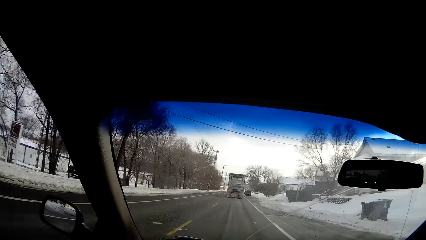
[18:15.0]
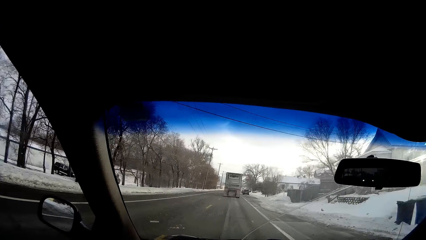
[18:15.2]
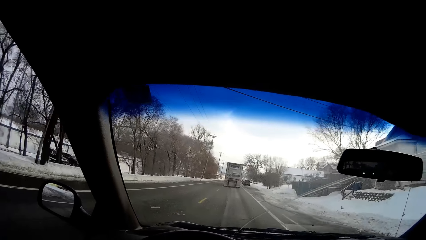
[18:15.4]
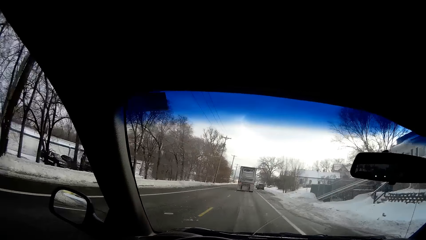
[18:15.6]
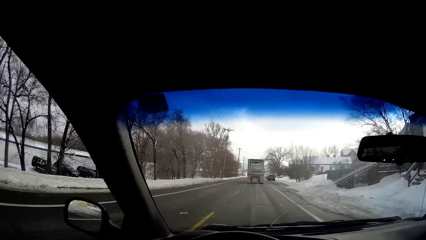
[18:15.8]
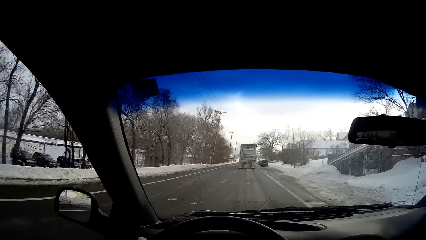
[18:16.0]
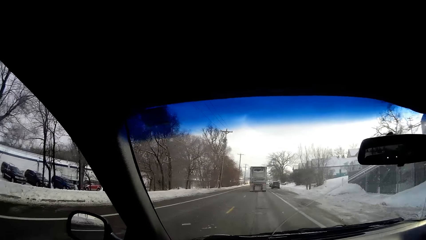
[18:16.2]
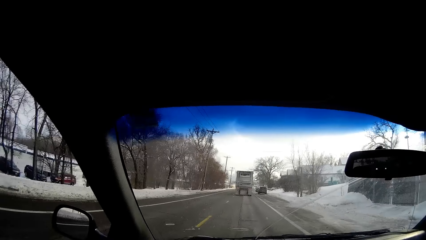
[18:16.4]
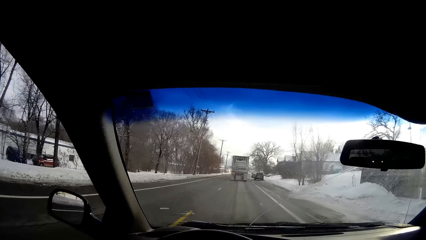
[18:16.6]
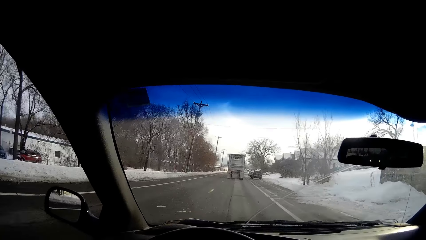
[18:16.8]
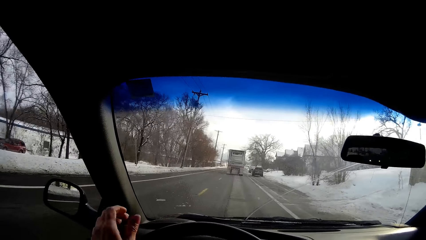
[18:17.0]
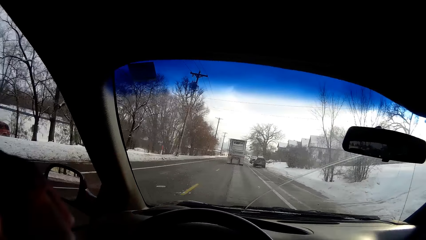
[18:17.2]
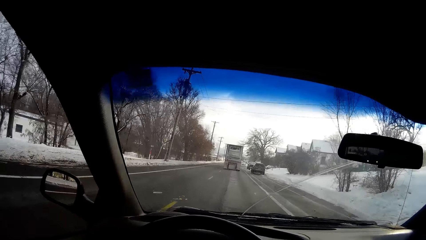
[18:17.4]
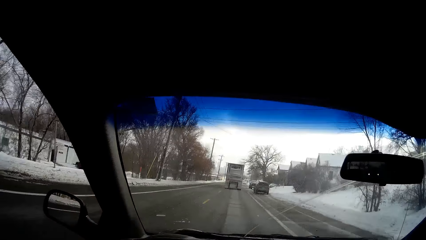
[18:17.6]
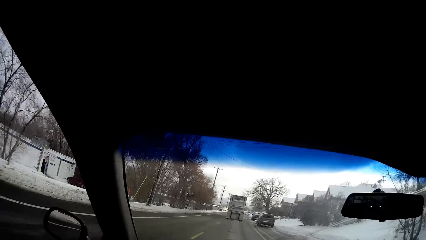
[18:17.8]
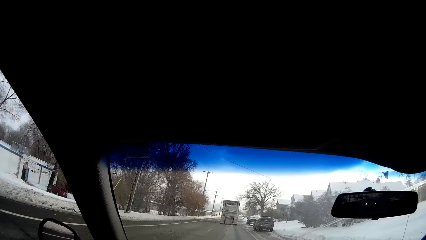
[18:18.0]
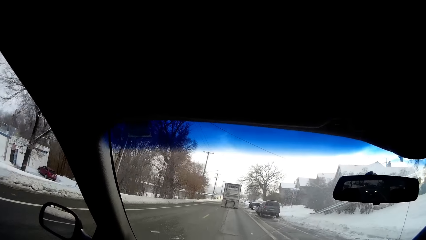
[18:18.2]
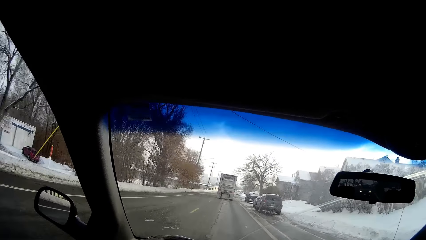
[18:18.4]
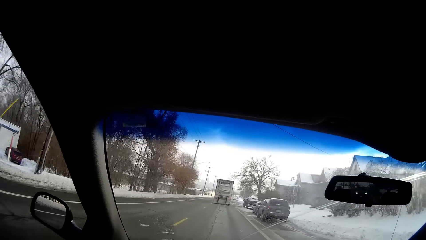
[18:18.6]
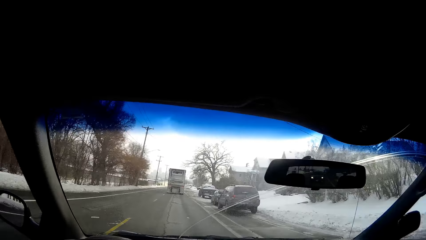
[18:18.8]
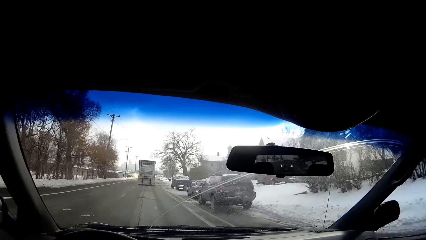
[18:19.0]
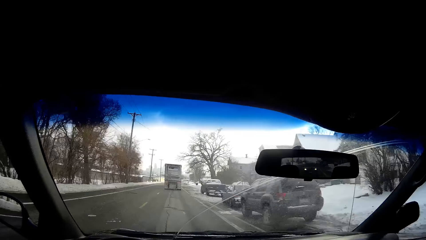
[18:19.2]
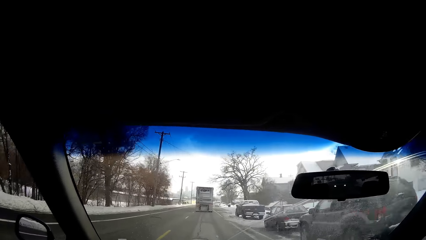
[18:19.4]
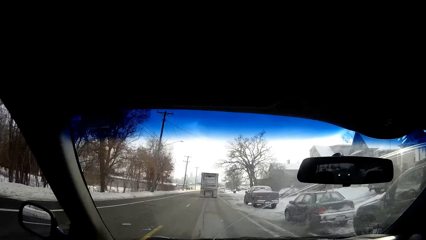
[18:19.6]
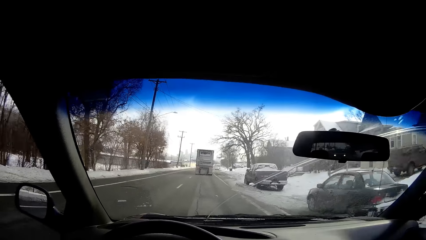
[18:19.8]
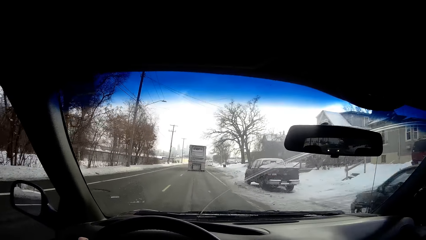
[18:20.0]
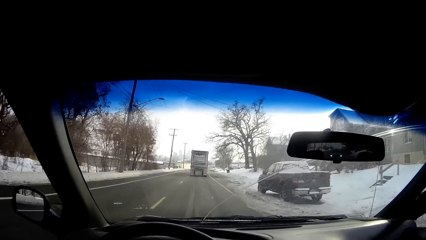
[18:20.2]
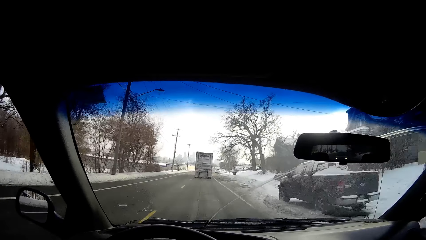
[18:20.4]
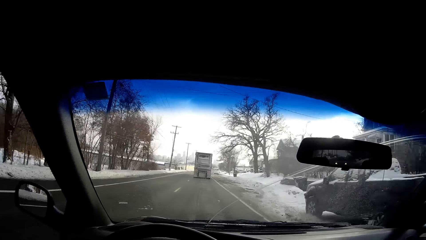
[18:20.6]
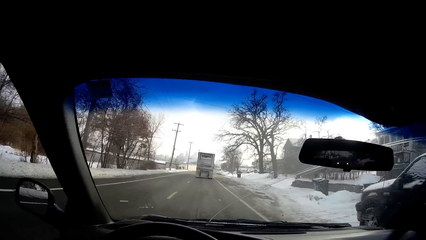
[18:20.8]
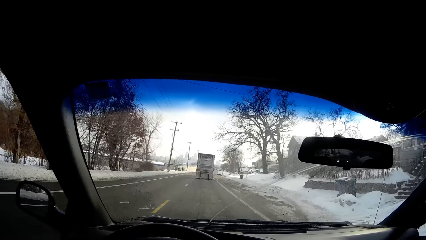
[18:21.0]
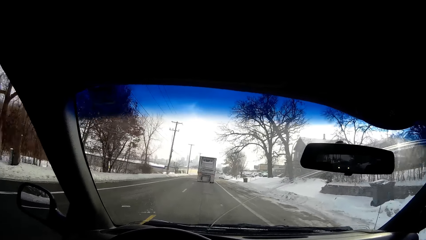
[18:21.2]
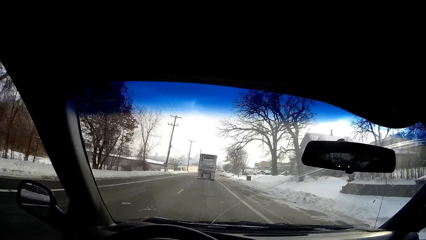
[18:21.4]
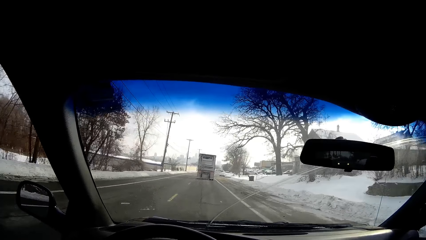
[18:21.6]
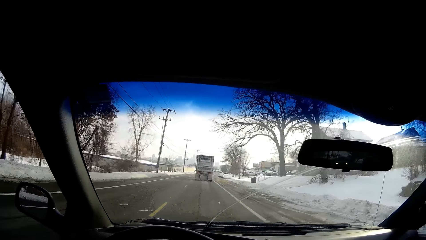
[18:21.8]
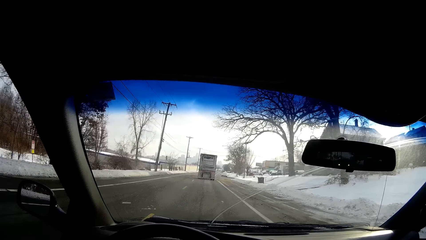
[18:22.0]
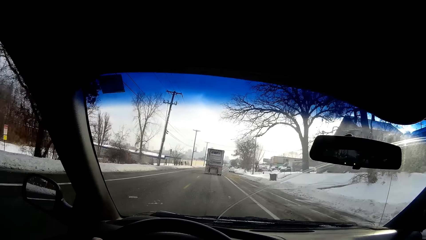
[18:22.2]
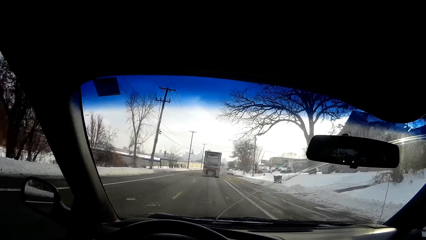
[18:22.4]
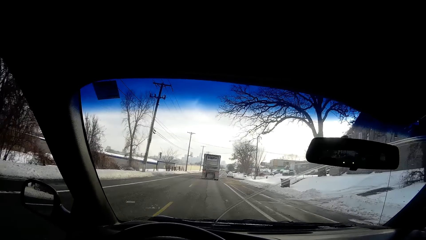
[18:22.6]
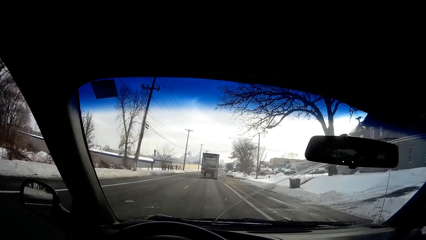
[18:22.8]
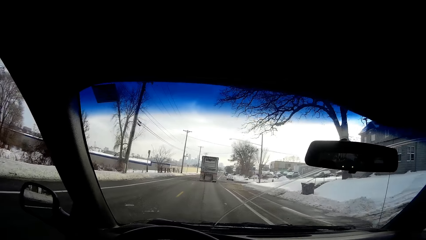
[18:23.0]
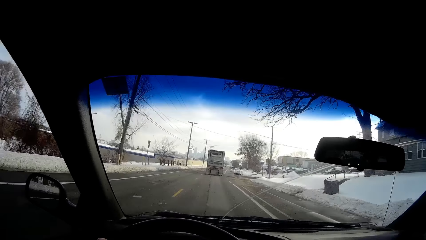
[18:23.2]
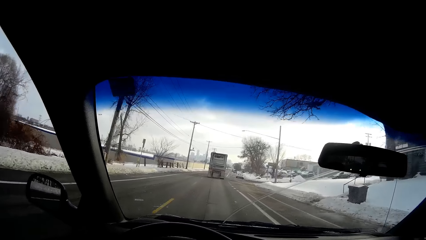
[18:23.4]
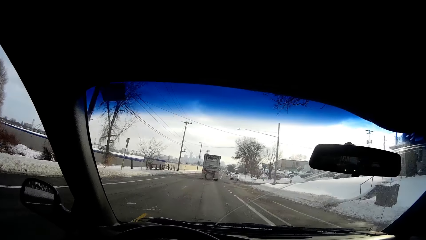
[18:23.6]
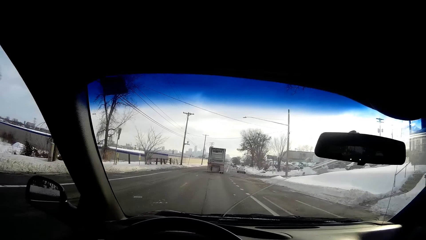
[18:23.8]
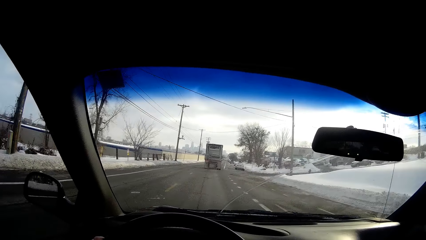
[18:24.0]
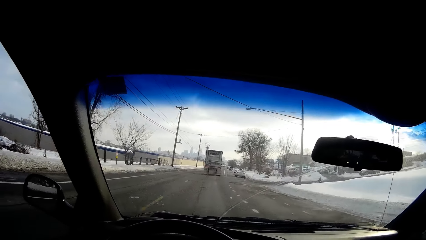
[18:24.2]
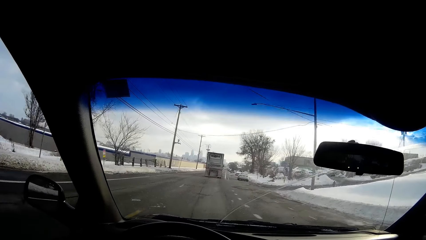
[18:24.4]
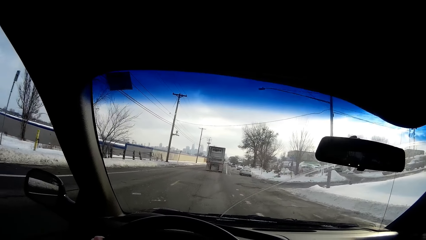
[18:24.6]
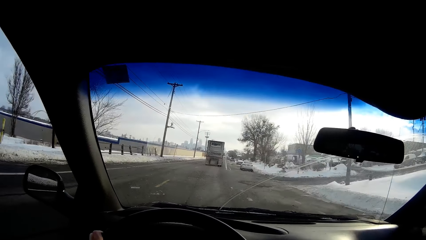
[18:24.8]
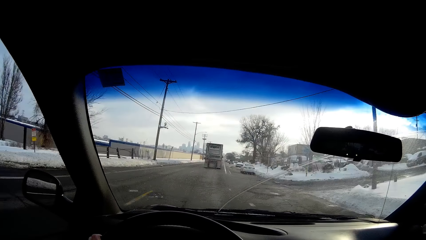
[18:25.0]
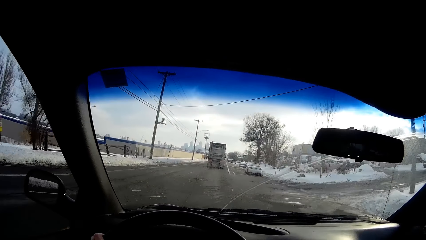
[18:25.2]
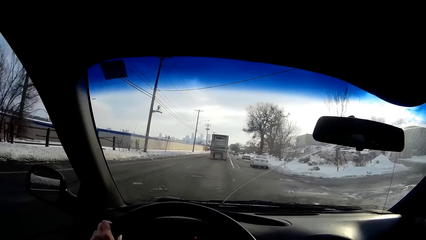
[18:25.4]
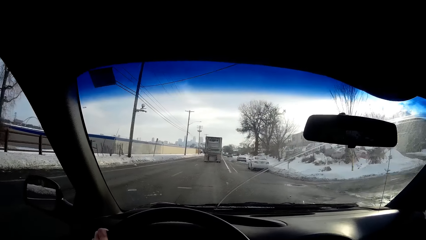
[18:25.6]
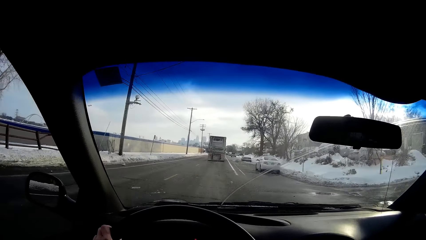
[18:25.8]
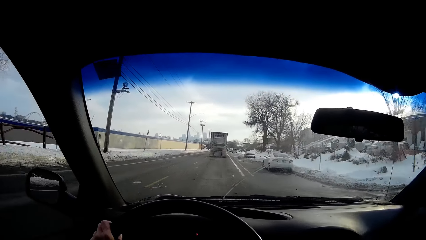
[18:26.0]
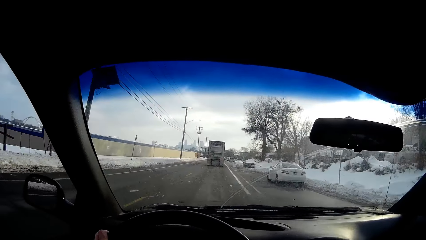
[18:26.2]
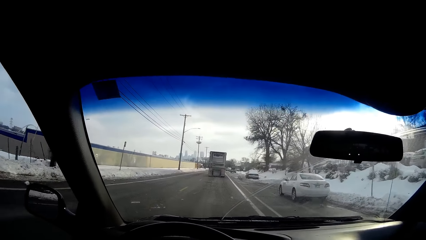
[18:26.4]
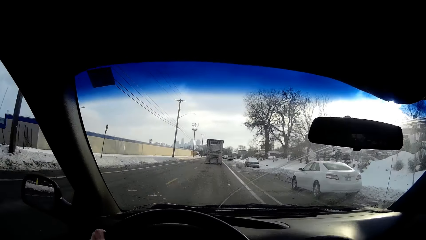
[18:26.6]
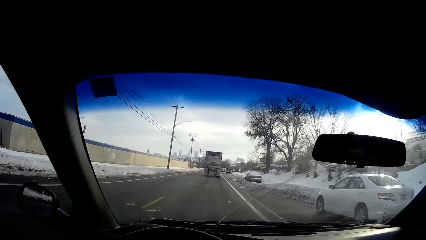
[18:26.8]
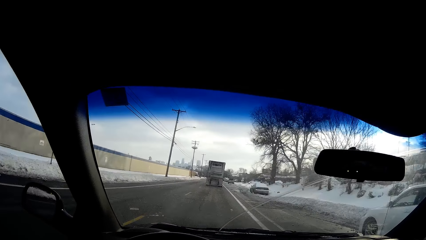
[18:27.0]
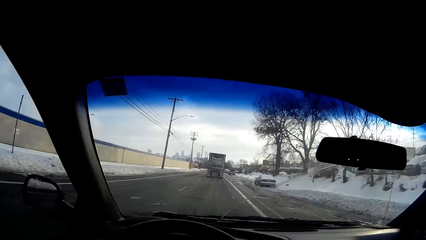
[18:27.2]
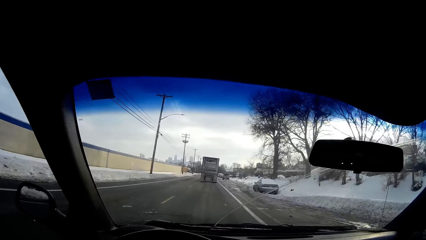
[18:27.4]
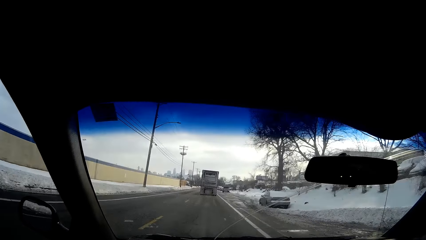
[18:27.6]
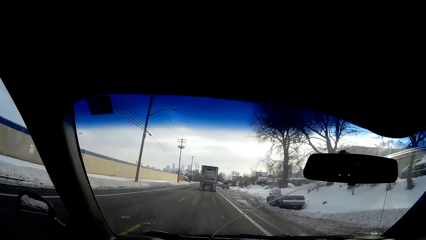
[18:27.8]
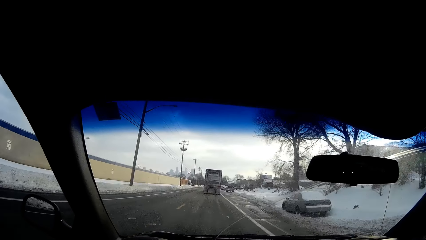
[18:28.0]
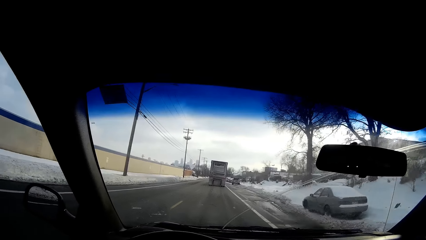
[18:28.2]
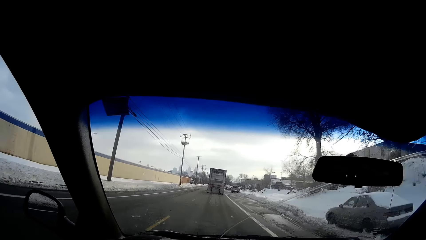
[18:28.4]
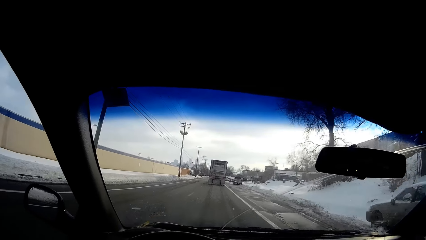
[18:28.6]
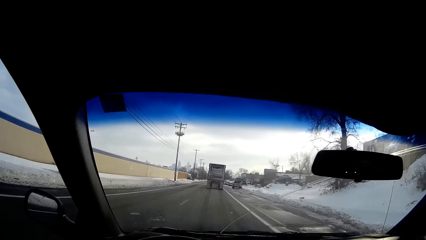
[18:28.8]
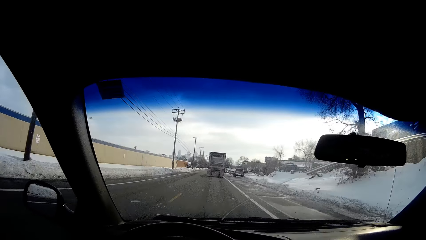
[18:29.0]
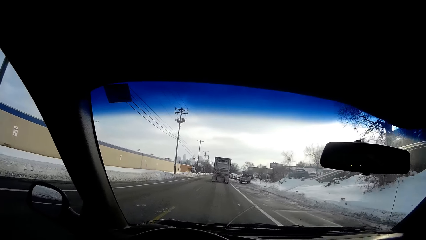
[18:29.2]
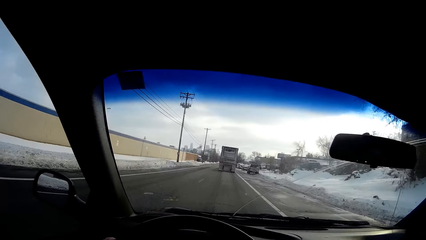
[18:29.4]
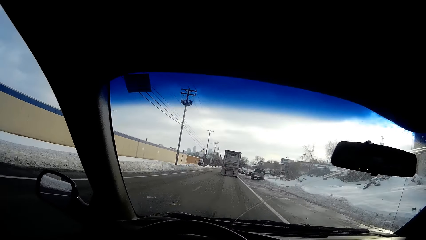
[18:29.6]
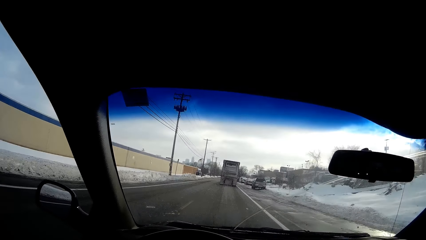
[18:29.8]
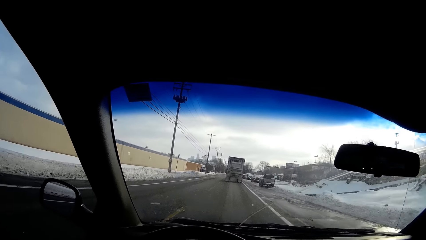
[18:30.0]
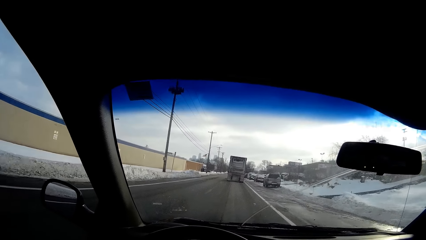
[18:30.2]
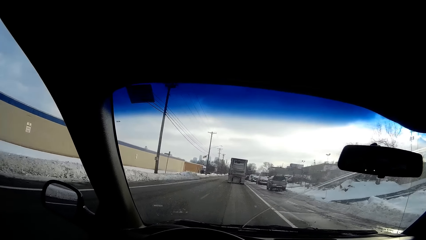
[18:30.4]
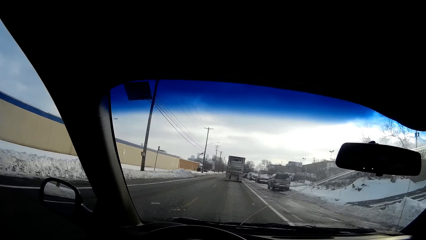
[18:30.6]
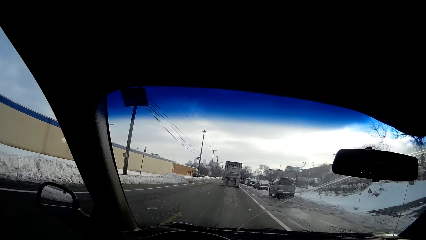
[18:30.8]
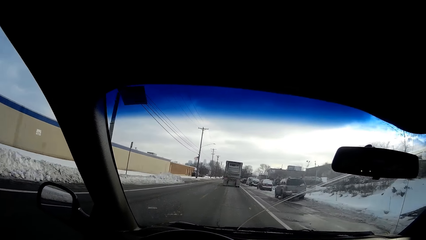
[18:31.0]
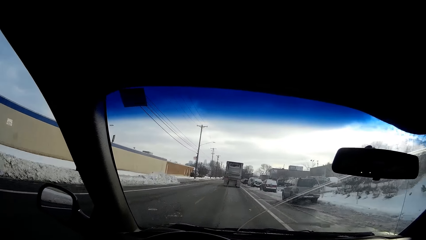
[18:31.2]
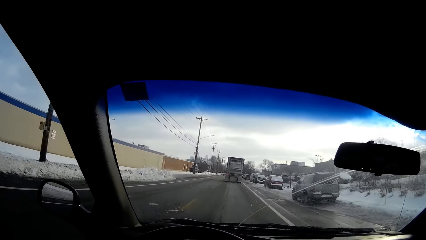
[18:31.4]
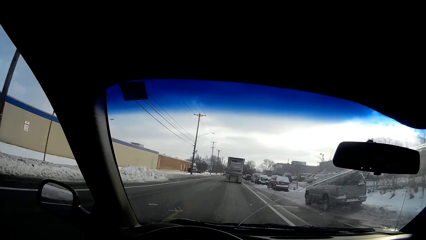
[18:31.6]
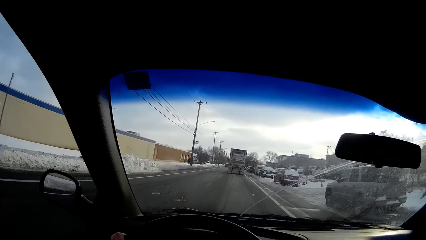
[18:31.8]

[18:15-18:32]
The camera wearer lifts a hand. He touches his face with his left hand. He is driving.
